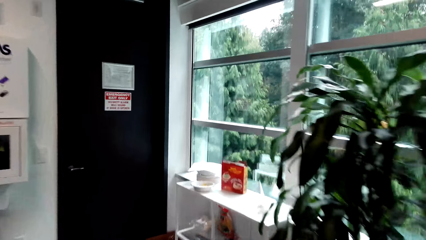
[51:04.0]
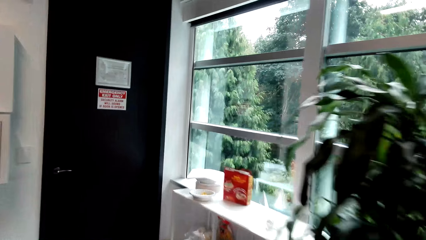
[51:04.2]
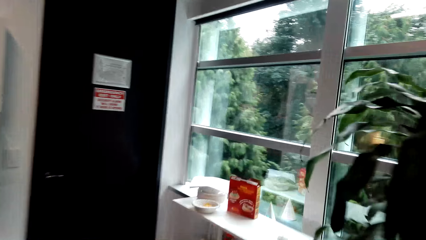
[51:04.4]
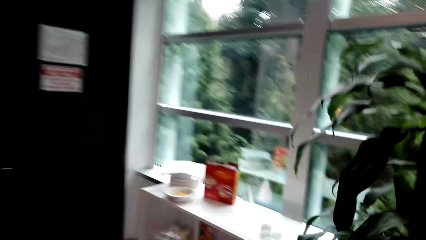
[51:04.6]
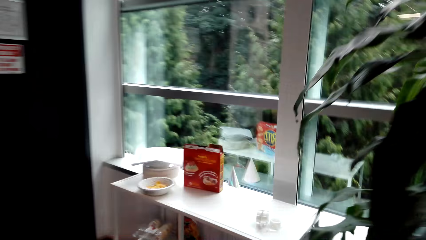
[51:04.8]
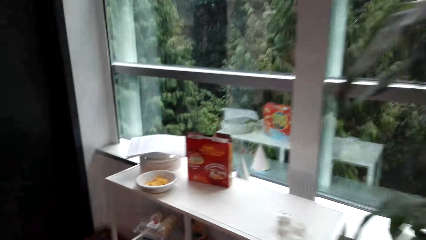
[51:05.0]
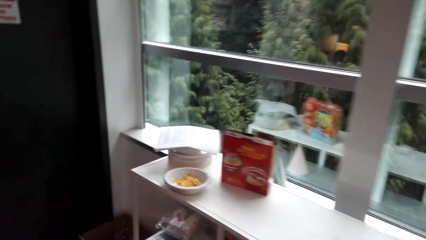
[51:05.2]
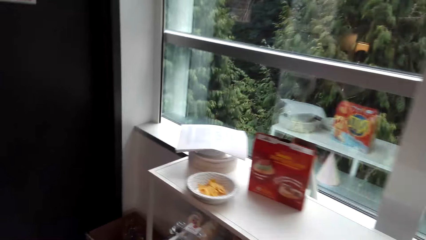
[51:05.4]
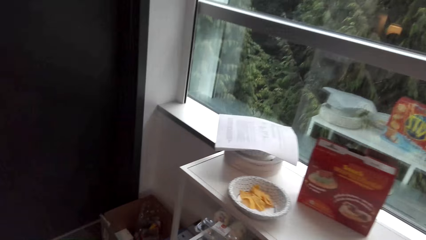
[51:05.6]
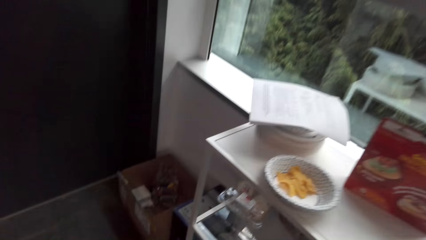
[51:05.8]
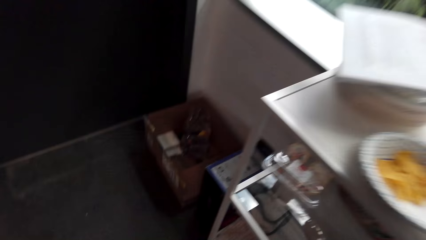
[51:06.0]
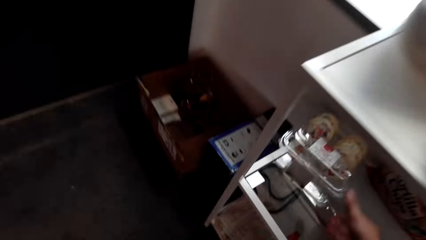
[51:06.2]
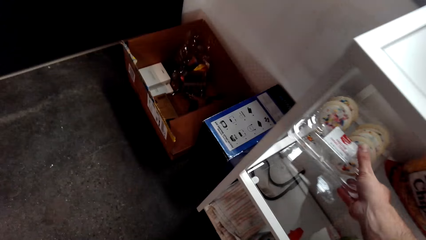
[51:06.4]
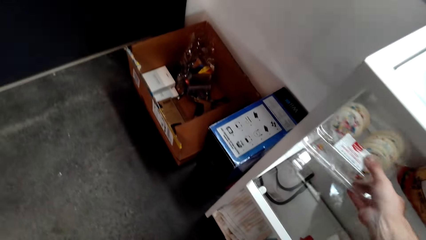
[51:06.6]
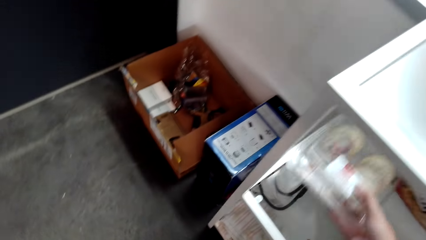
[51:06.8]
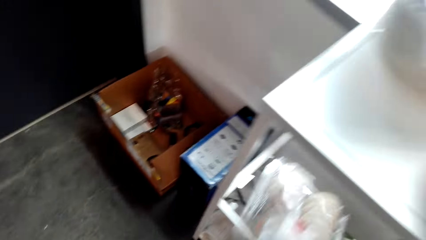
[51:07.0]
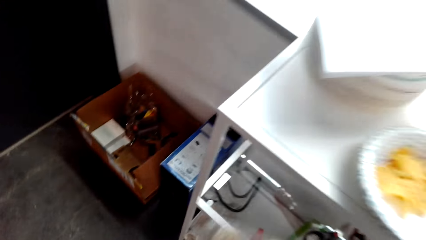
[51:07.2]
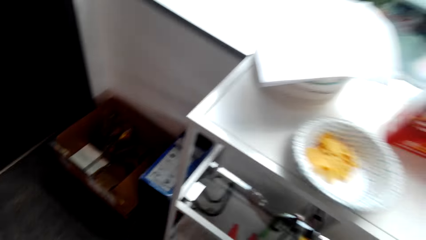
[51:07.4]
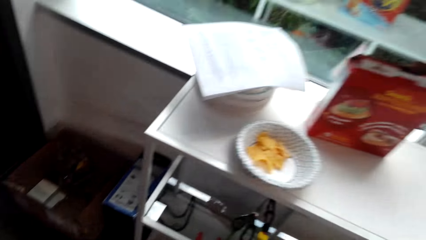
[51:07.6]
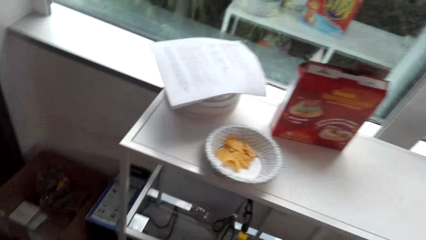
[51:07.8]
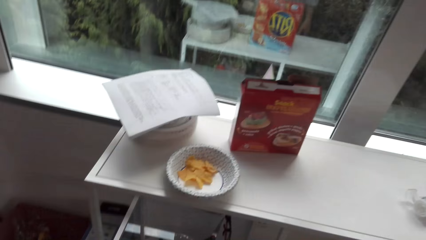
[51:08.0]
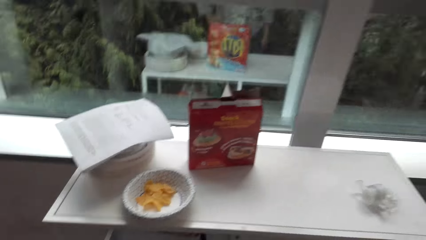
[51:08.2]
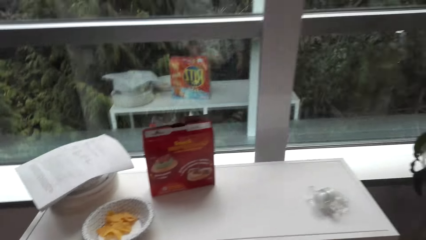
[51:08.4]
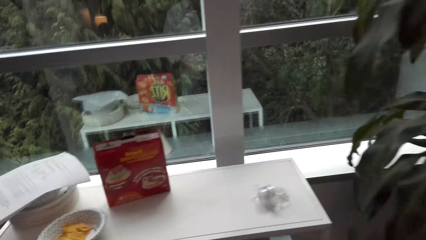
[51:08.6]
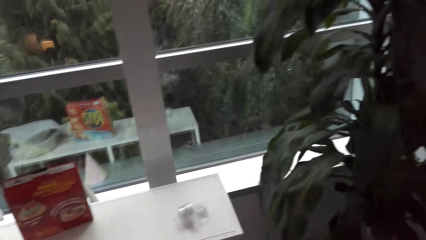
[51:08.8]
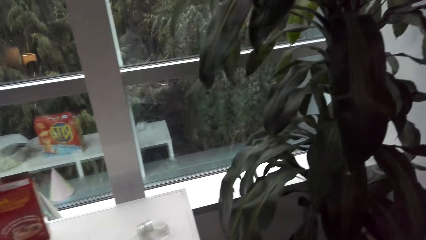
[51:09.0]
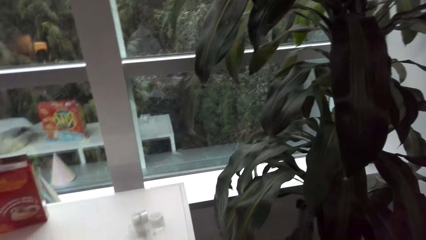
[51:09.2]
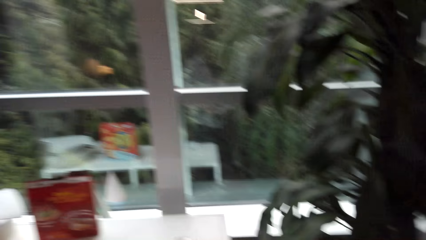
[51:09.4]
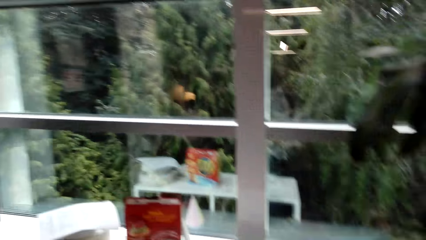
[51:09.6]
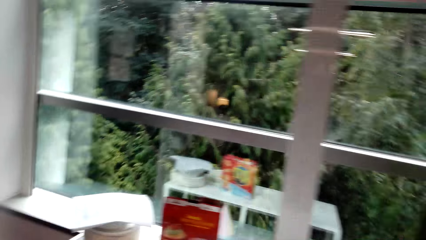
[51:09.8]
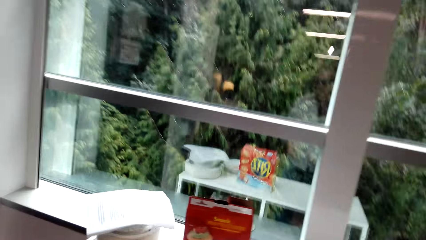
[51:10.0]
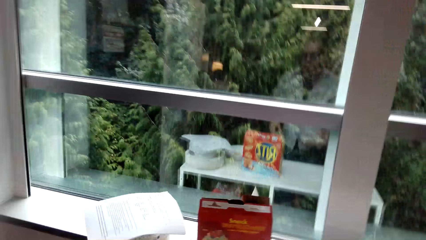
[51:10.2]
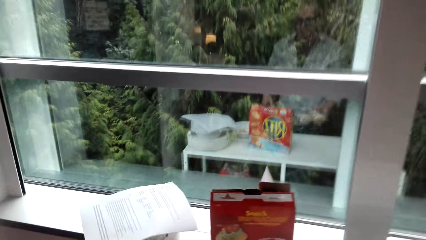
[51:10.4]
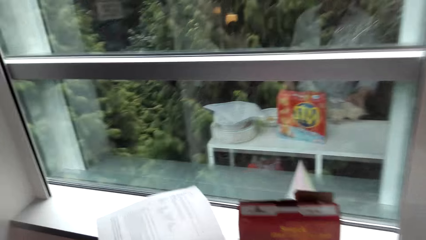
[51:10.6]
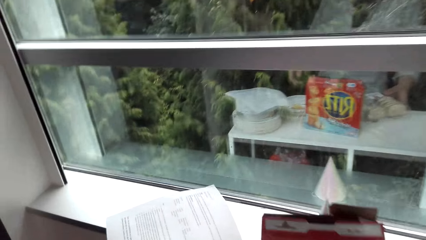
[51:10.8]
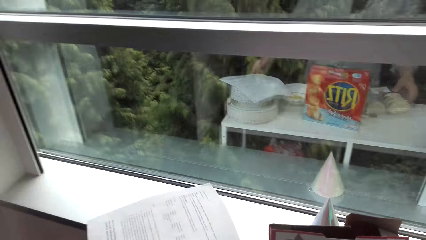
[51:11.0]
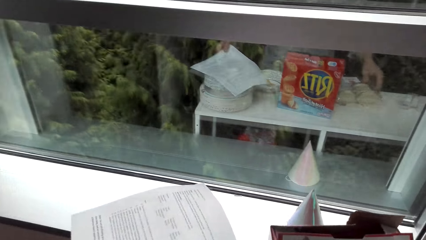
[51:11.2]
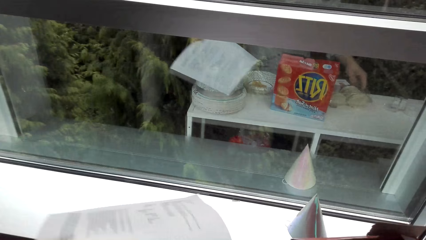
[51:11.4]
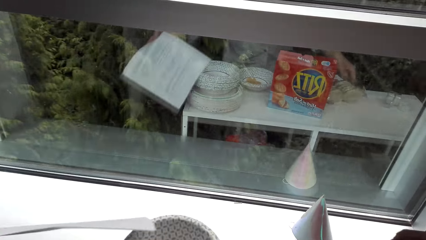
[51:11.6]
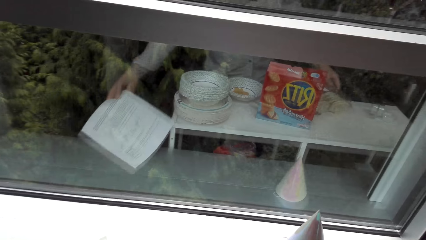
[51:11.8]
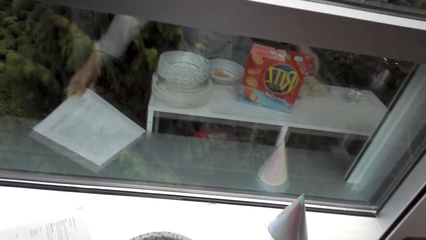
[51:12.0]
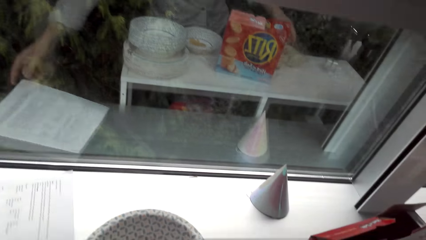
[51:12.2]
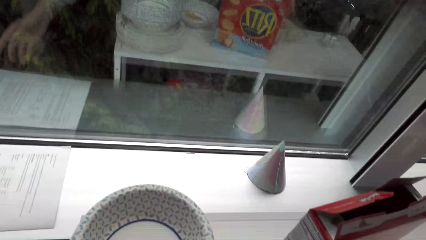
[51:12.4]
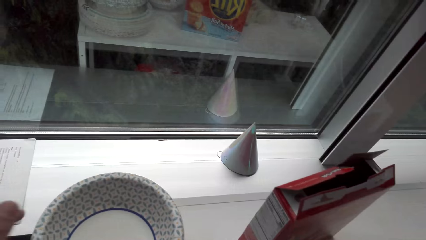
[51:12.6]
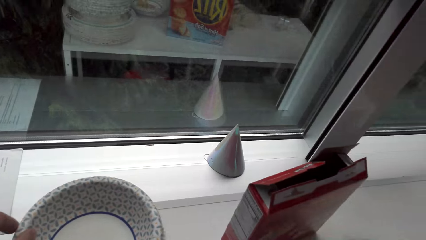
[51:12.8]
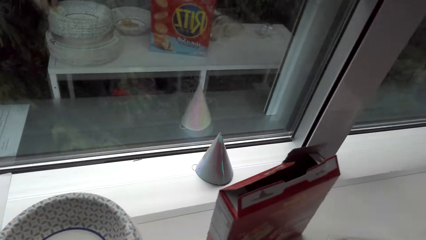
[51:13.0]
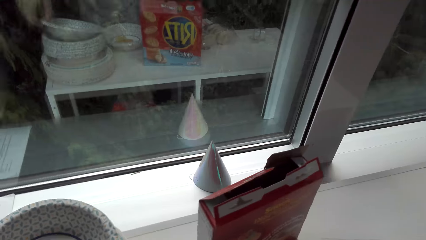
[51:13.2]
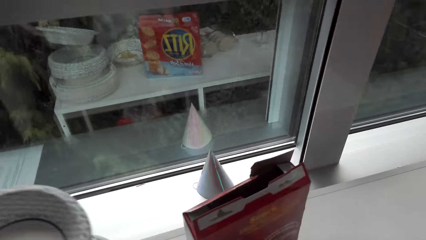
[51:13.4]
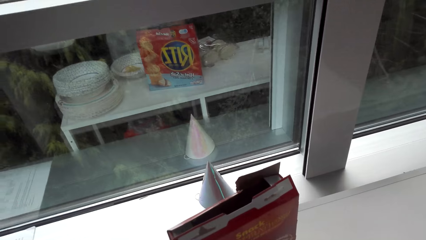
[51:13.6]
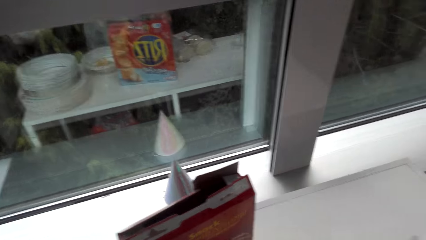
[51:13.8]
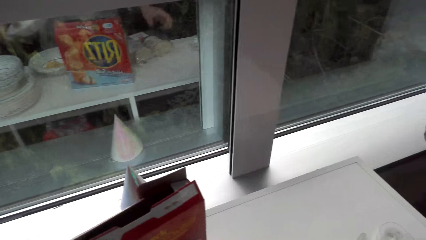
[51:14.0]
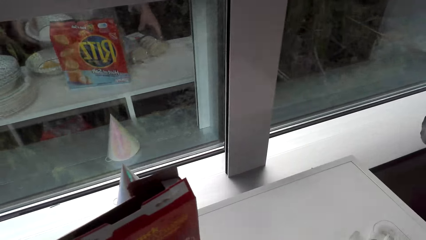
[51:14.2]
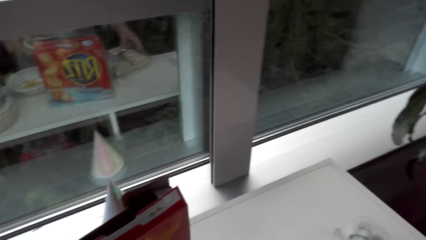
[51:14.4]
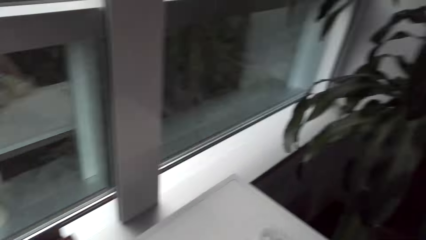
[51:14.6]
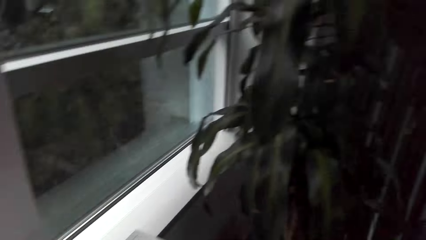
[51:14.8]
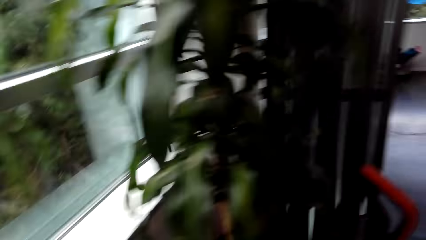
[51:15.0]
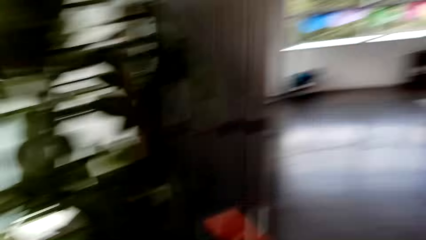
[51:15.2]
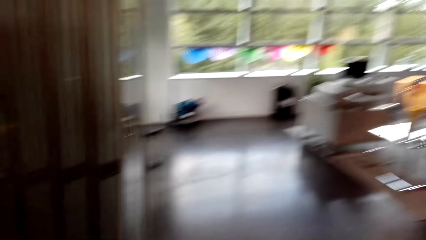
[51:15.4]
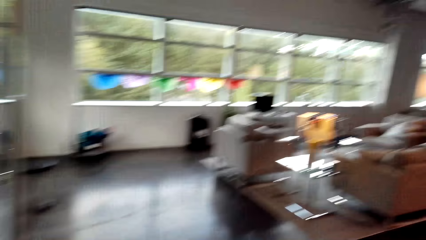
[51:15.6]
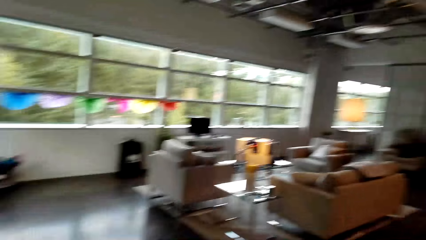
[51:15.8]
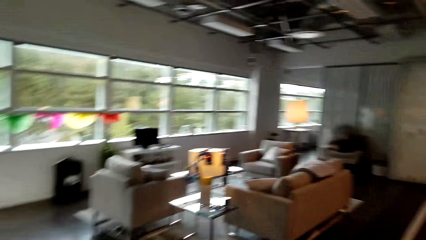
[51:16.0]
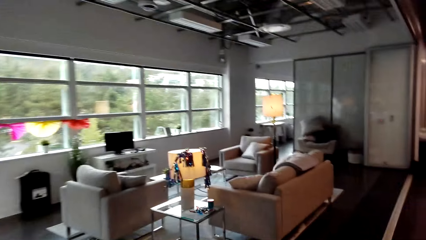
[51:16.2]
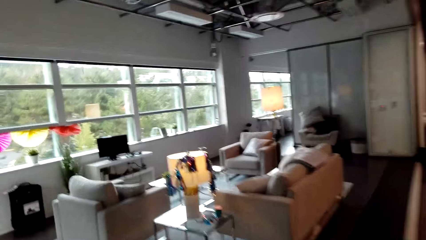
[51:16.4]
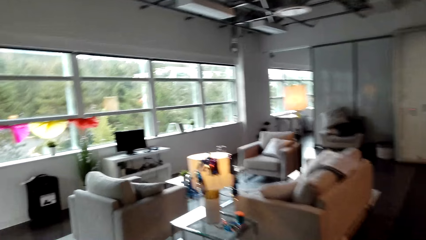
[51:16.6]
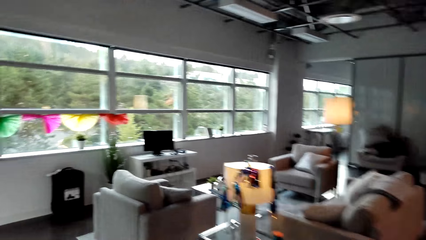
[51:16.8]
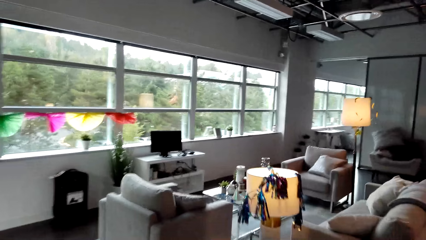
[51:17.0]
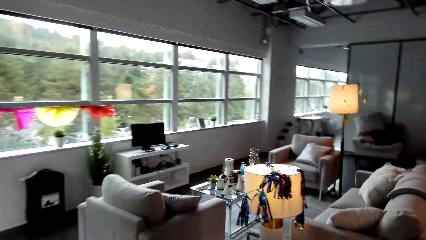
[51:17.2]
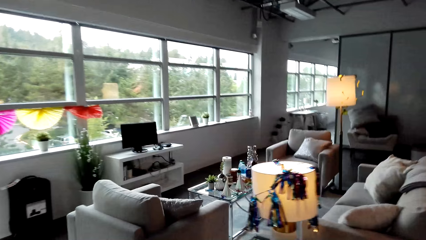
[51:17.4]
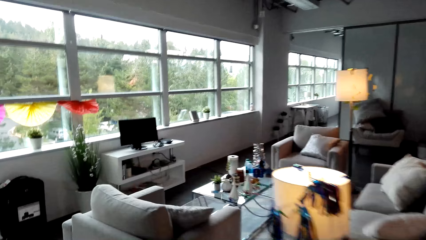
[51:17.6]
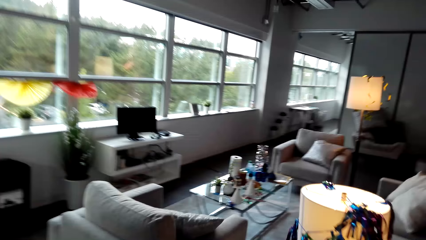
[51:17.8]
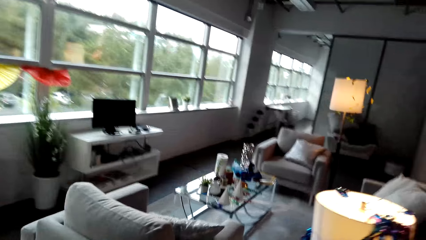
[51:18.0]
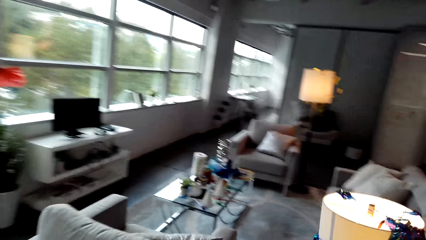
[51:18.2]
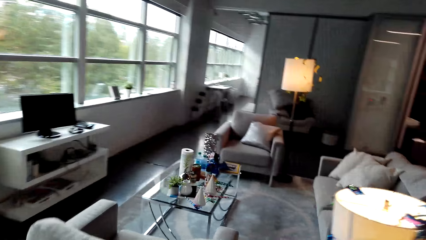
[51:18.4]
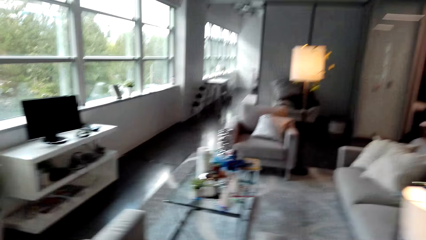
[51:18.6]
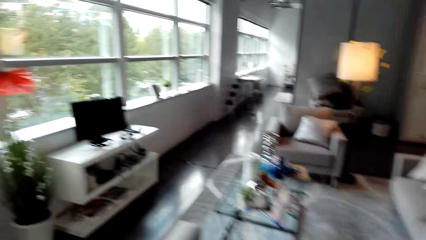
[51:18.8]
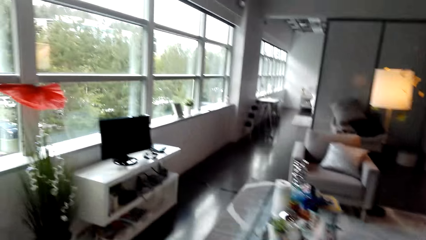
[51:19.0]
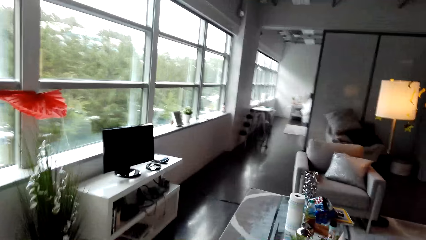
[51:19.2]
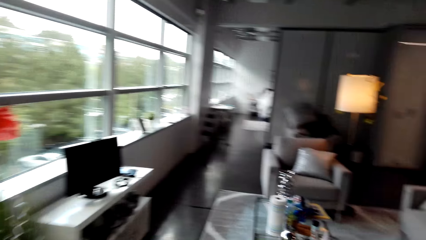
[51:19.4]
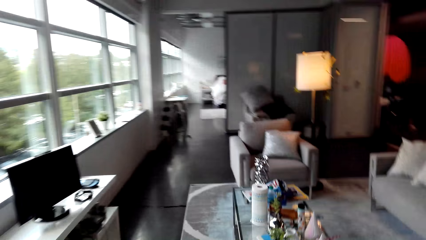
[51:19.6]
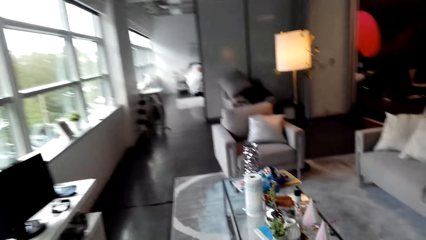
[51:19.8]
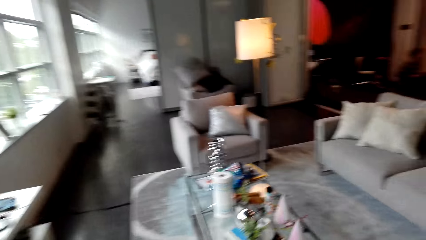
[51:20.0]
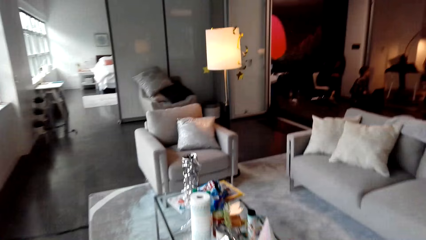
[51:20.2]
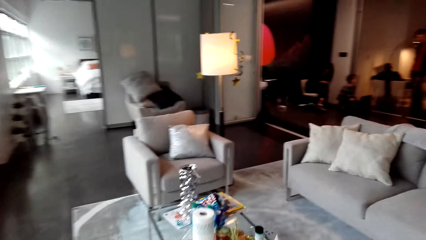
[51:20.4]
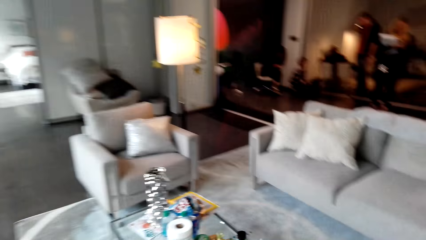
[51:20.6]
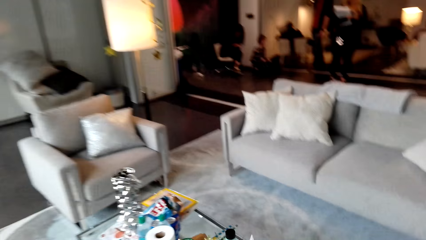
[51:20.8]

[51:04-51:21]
The camera wearer takes something from the stand. They put paper down. They pick up a plate and walk.
